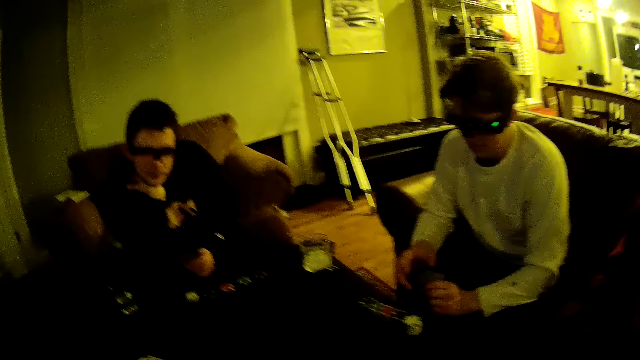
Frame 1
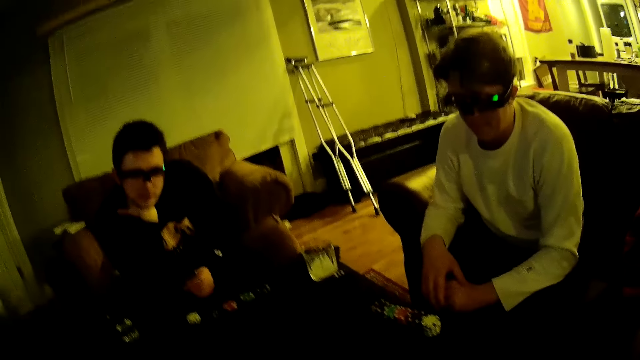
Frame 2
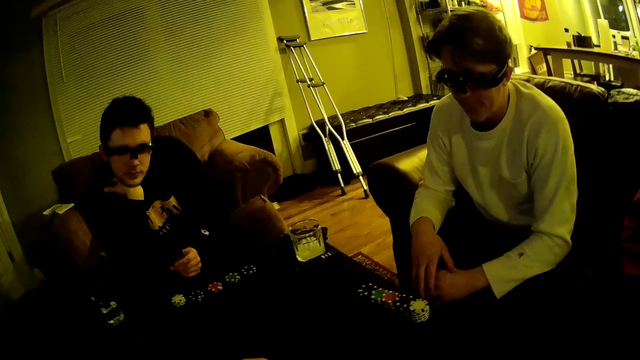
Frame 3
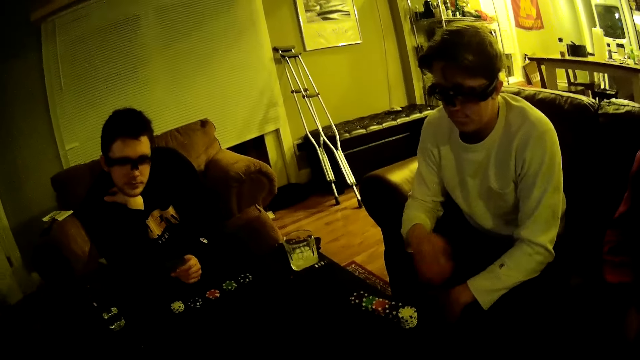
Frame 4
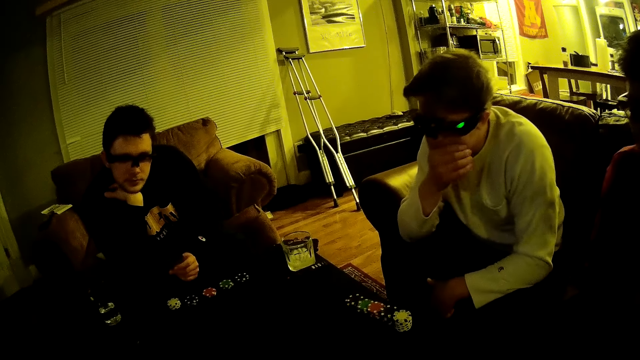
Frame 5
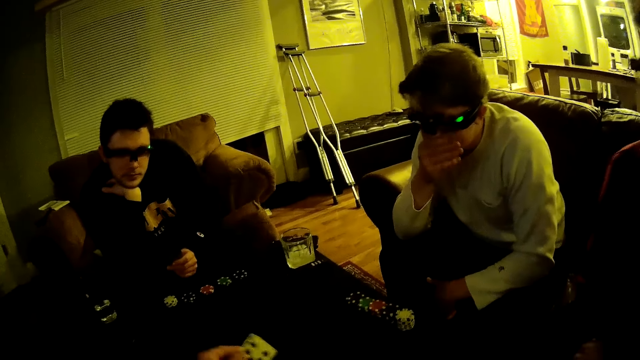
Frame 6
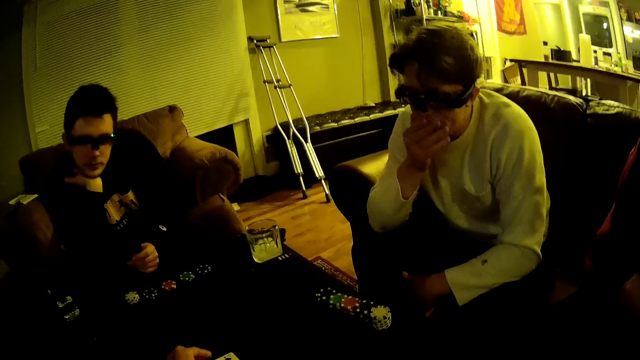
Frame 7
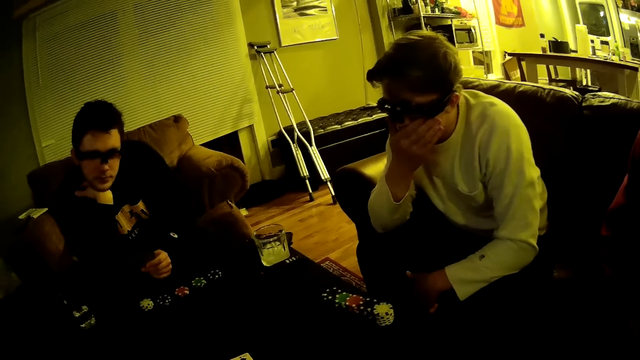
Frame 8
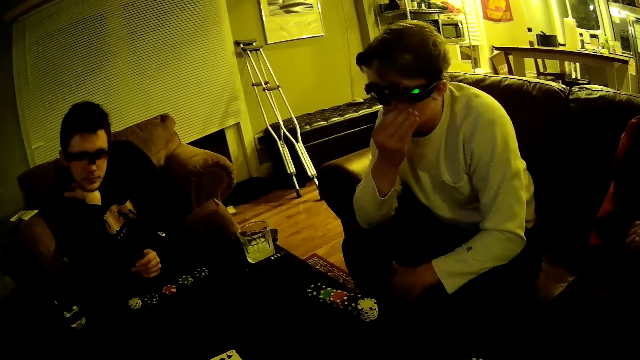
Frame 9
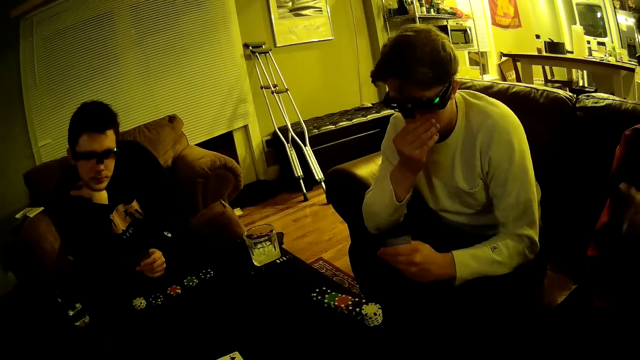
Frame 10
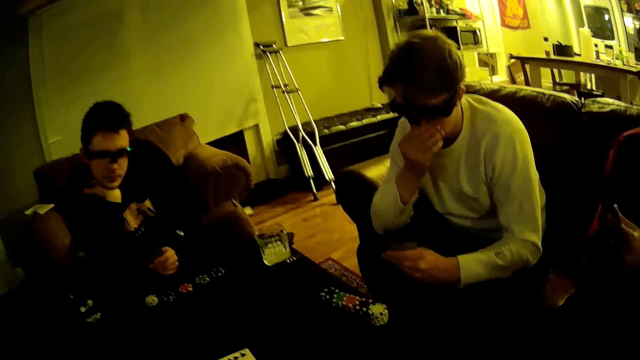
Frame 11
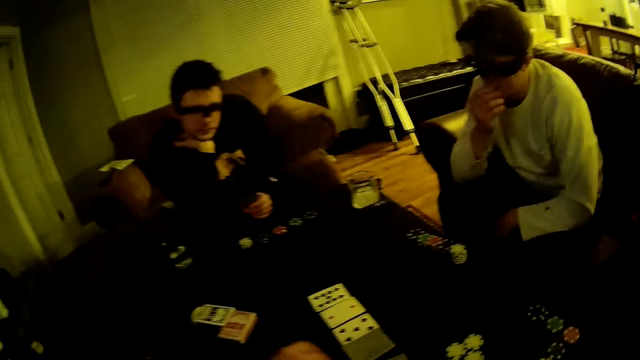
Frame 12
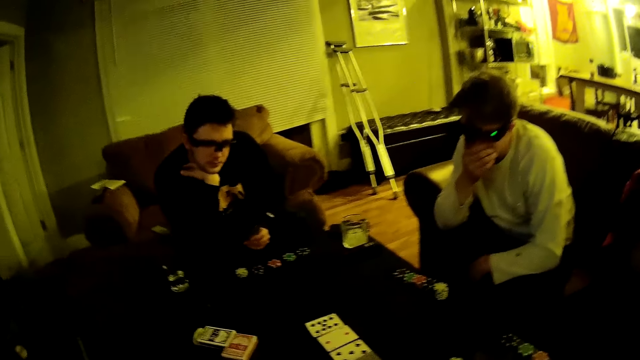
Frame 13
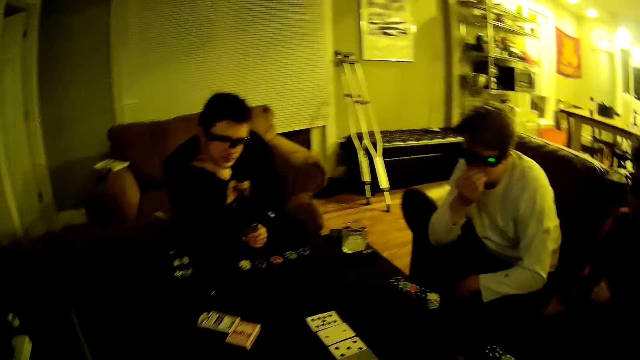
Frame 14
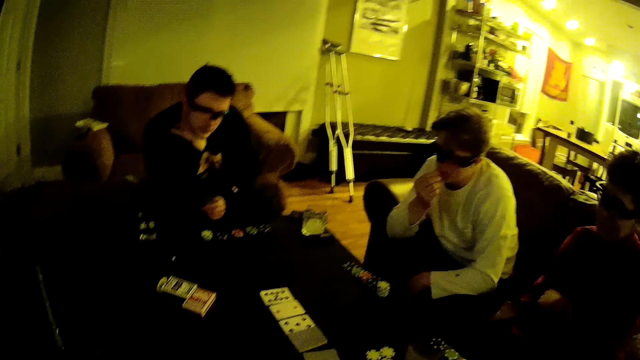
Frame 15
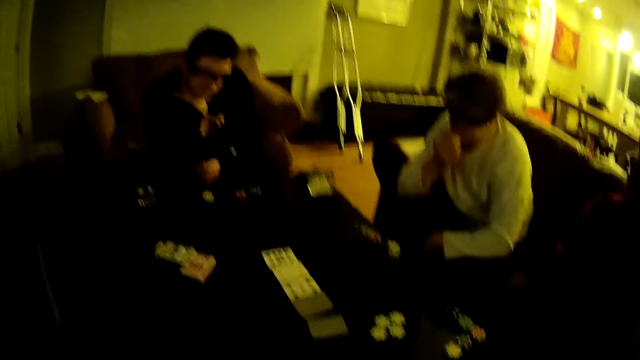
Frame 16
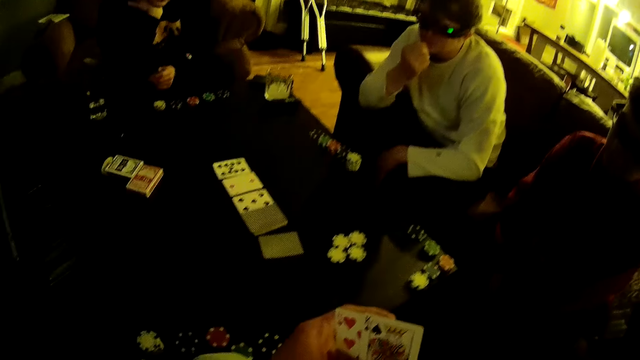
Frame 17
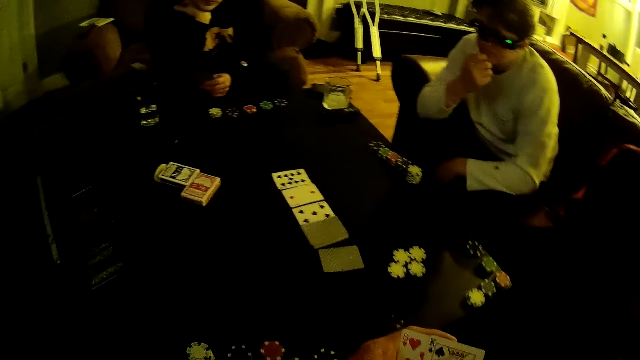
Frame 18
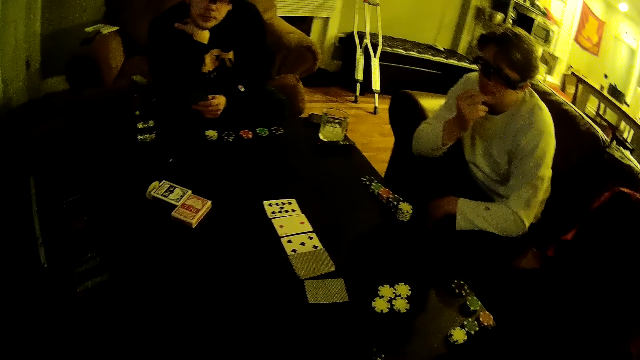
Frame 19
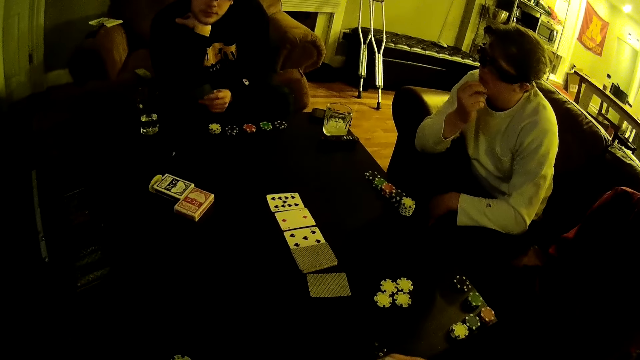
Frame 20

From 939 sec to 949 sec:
A man touches his face with his right hand. The man holds his chin. The camera wearer looks around.

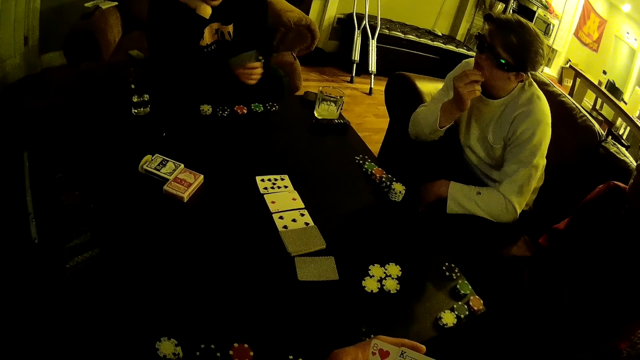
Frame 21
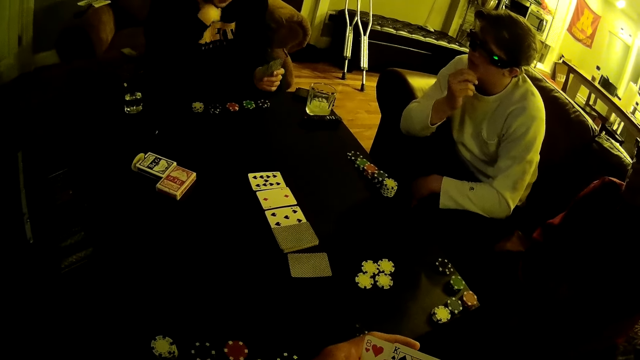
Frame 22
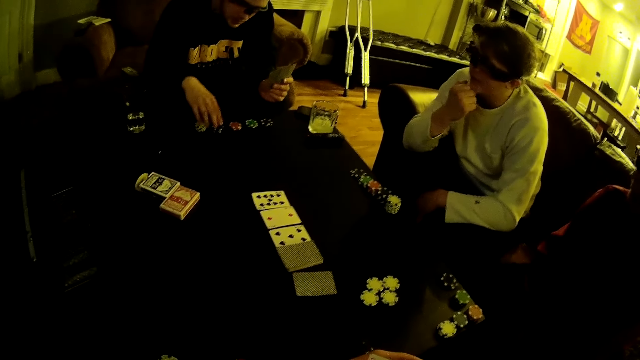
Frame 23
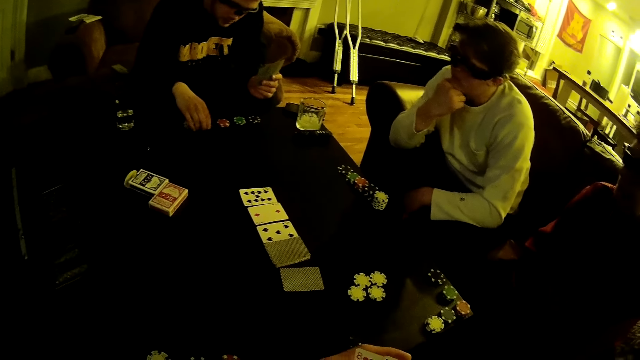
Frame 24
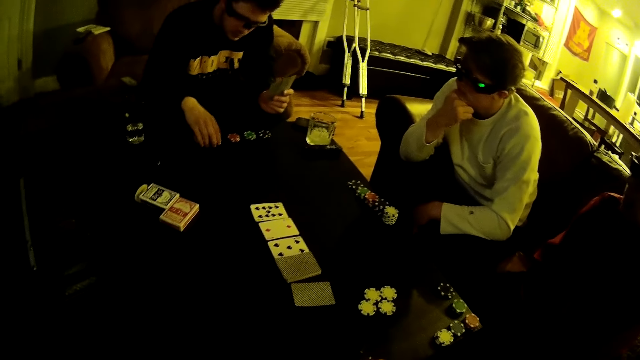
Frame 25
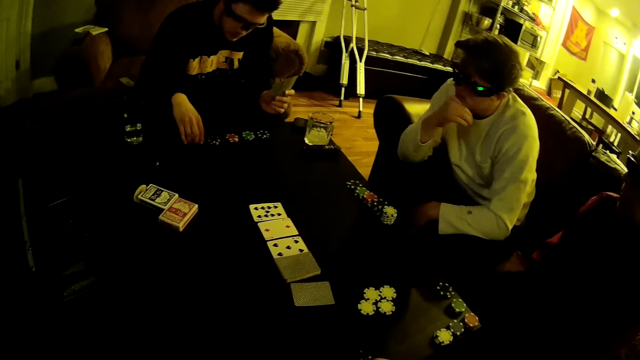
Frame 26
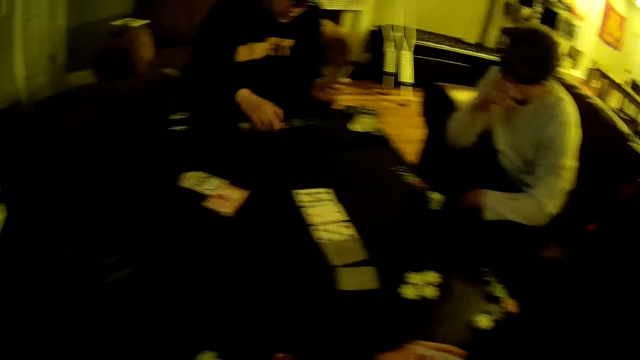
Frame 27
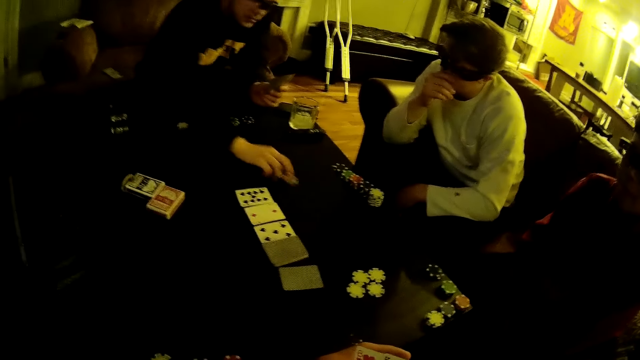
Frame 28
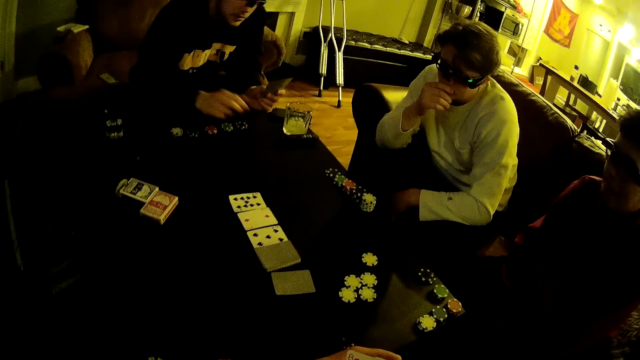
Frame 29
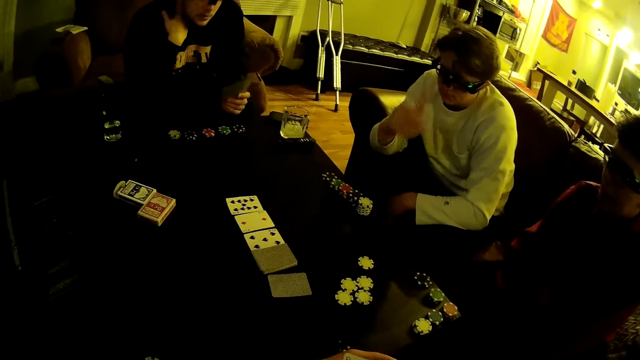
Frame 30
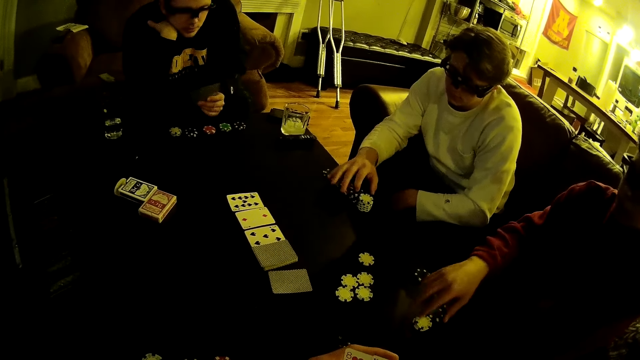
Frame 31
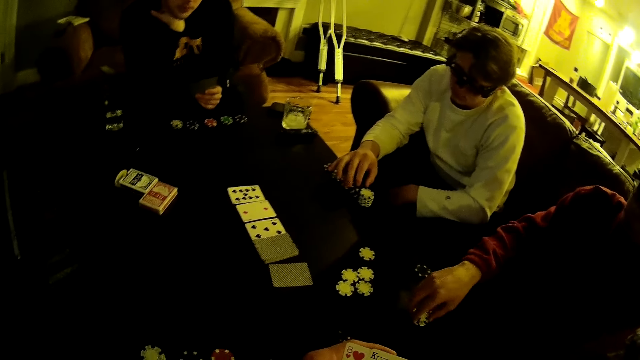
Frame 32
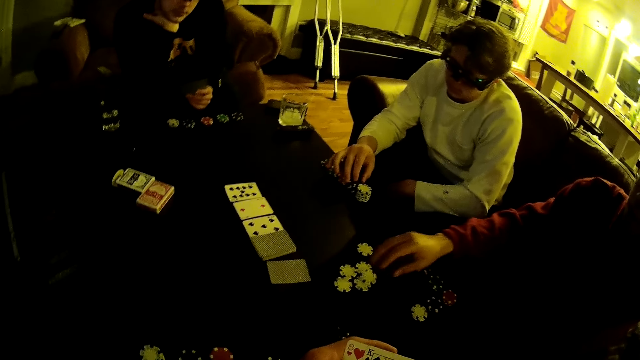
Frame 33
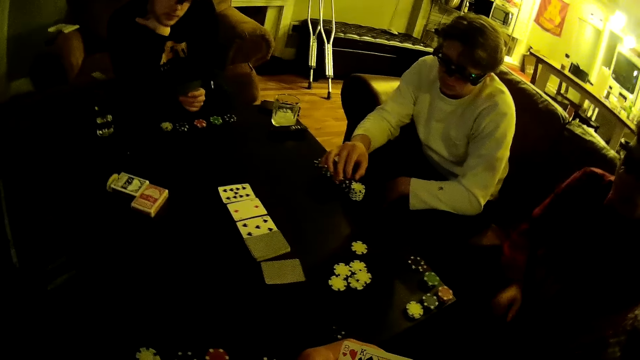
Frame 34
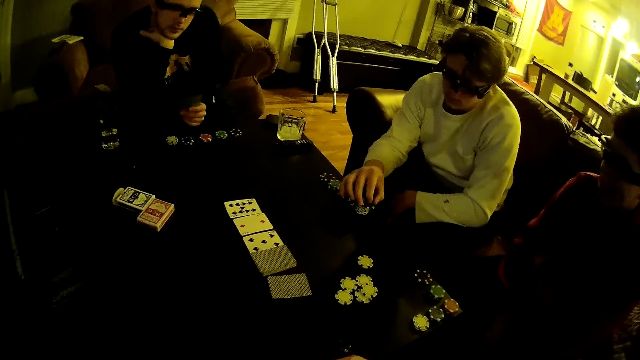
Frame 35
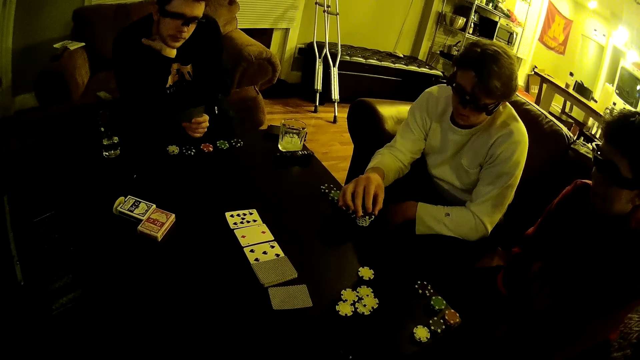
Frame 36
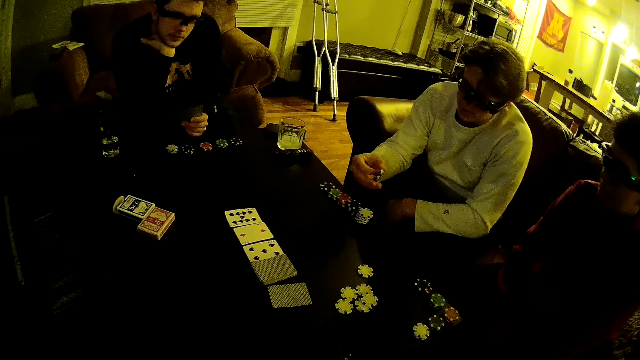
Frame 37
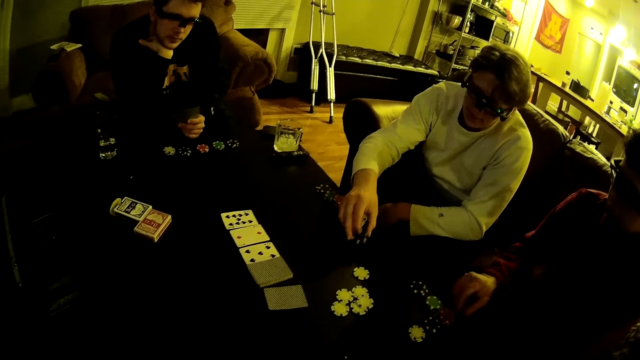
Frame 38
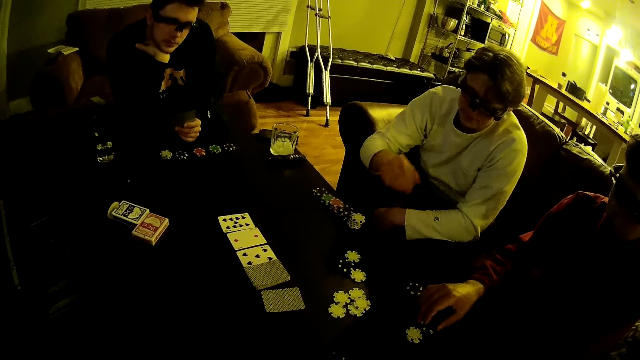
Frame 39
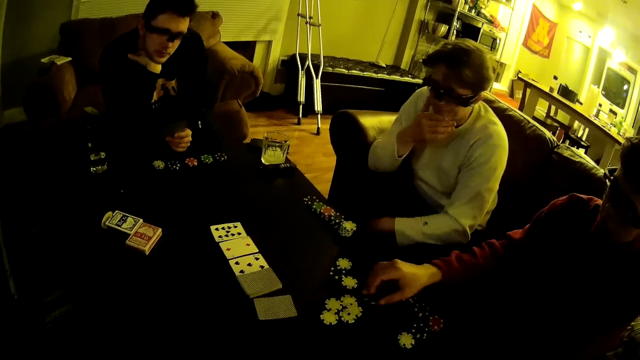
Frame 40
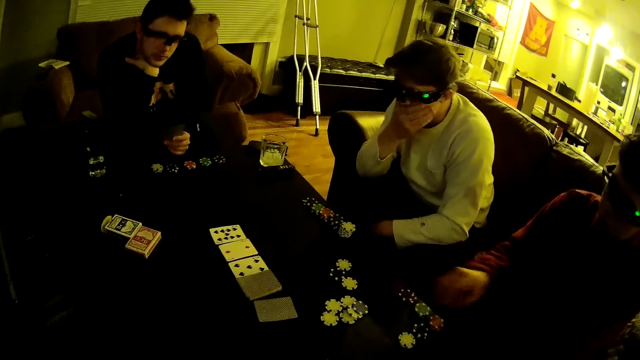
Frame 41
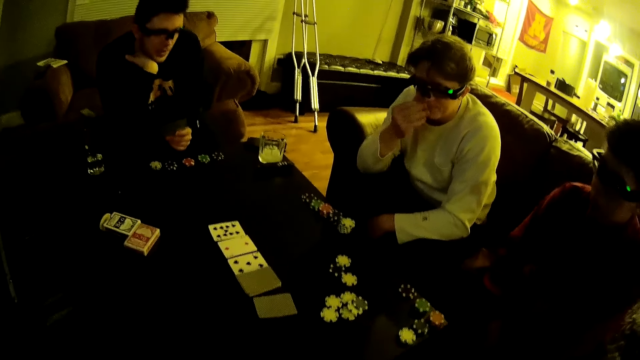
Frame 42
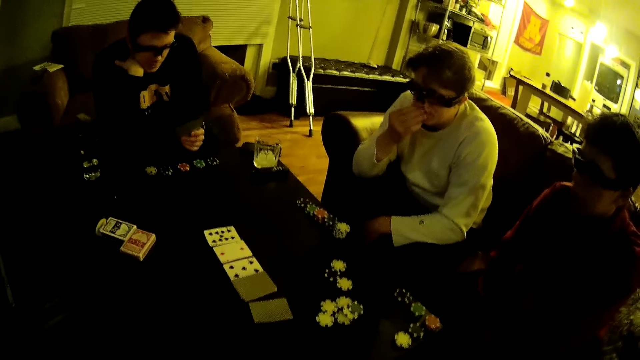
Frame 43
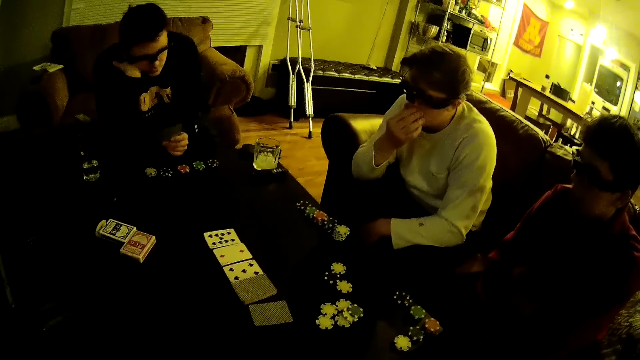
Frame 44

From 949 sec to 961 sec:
A man holds something. The man picks up a poker chip on the table with his right hand. The man drops the poker chip in his right hand on the table. The man pushes something. Another man drops his hand from his chin. A third man picks up a poker chip on the table with his right hand. The third man drops the poker chip in his right hand on the table. The second man picks up two poker chips on the table with his right hand. The second man drops the poker chips in his right hand on the table. The third man picks up a poker chip on the table with his right hand. The third man drops the poker chip in his right hand on the table.
